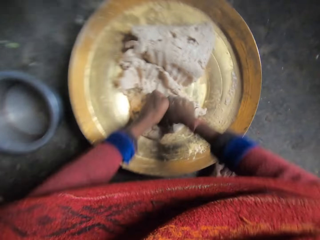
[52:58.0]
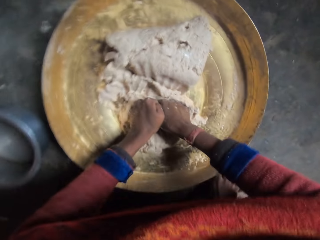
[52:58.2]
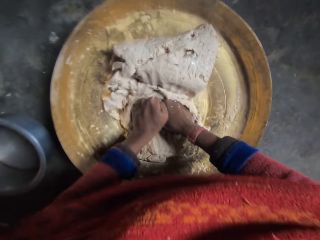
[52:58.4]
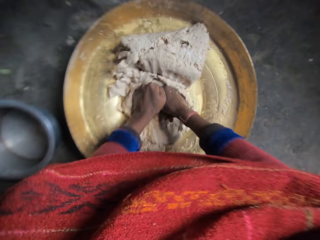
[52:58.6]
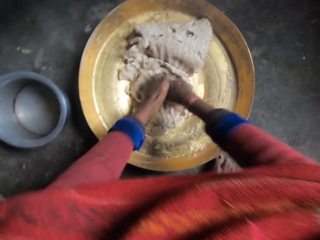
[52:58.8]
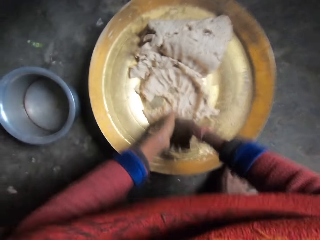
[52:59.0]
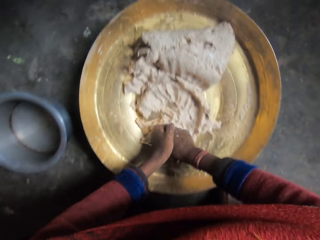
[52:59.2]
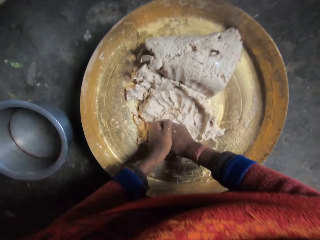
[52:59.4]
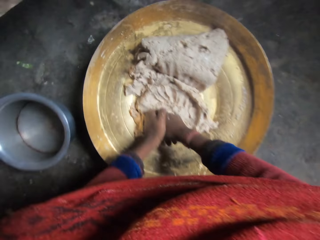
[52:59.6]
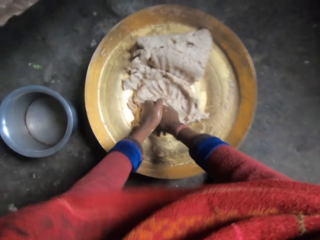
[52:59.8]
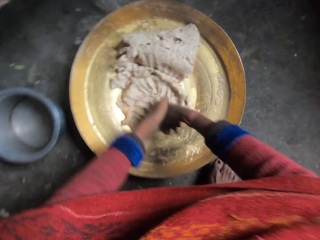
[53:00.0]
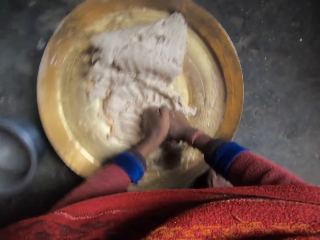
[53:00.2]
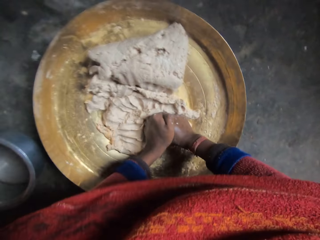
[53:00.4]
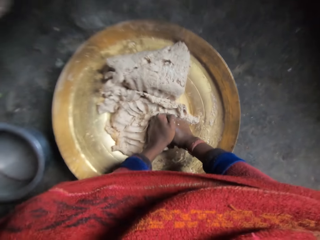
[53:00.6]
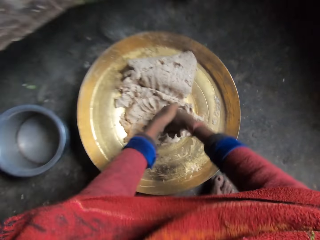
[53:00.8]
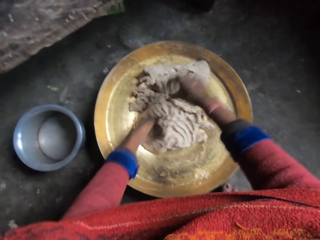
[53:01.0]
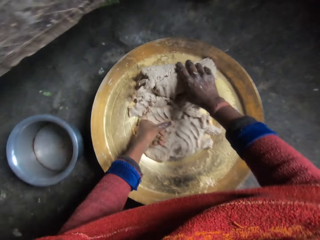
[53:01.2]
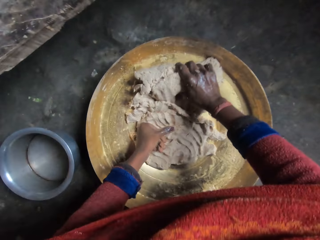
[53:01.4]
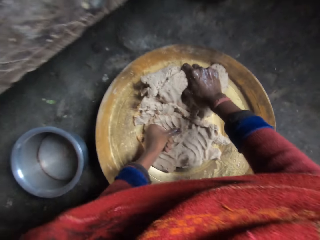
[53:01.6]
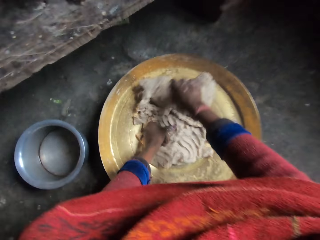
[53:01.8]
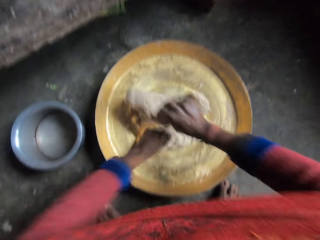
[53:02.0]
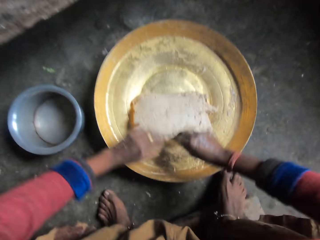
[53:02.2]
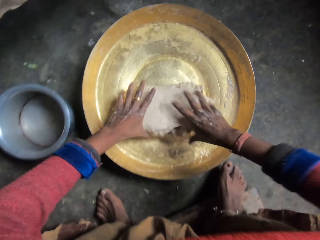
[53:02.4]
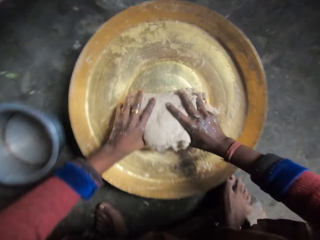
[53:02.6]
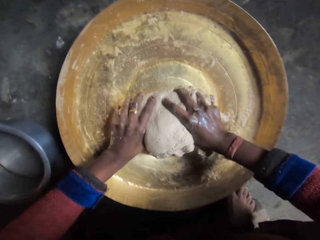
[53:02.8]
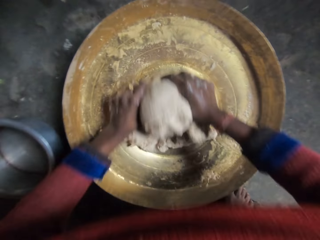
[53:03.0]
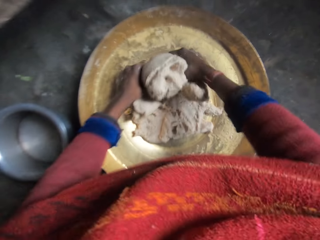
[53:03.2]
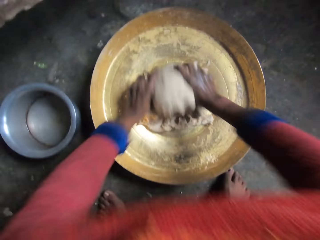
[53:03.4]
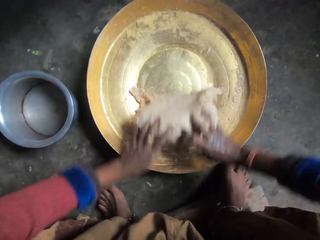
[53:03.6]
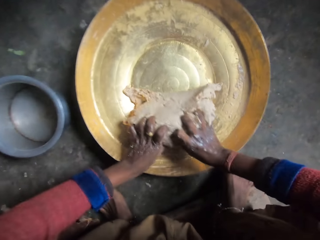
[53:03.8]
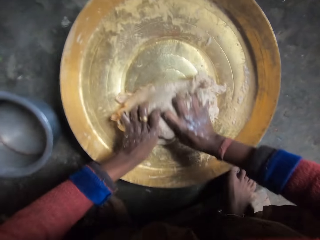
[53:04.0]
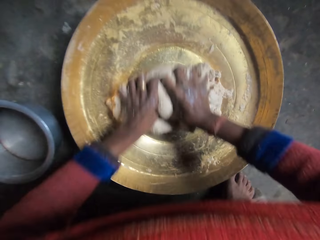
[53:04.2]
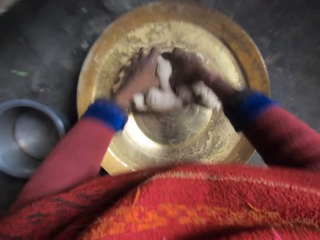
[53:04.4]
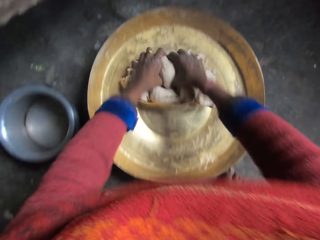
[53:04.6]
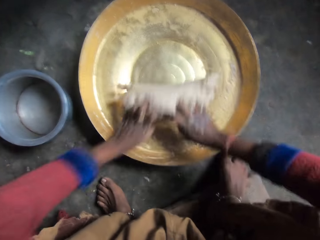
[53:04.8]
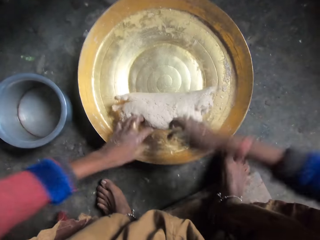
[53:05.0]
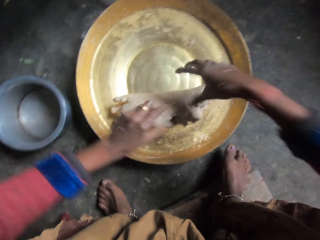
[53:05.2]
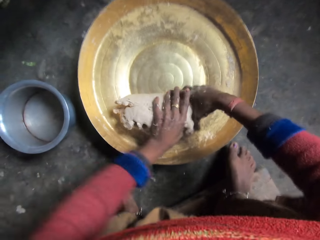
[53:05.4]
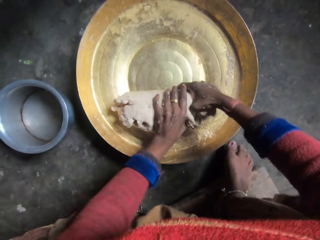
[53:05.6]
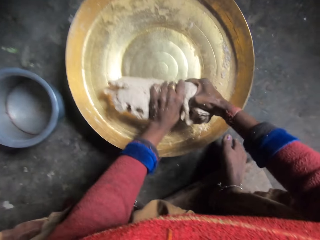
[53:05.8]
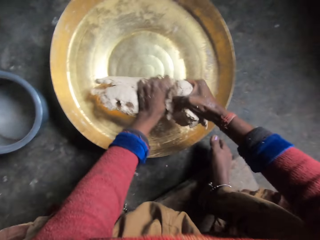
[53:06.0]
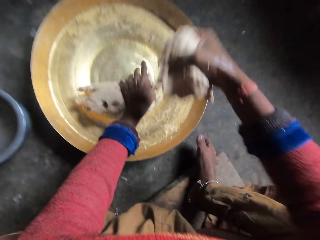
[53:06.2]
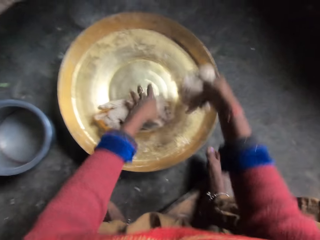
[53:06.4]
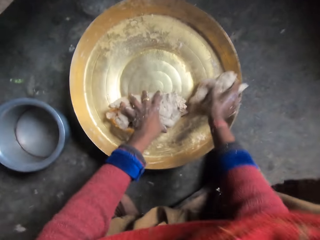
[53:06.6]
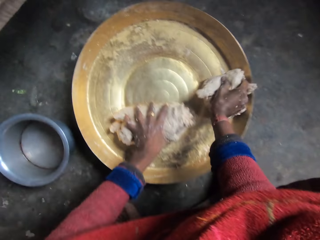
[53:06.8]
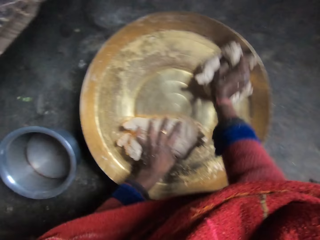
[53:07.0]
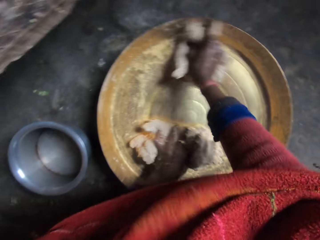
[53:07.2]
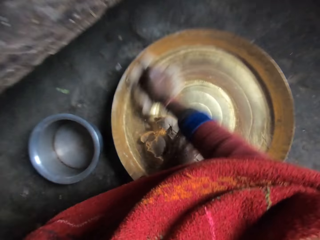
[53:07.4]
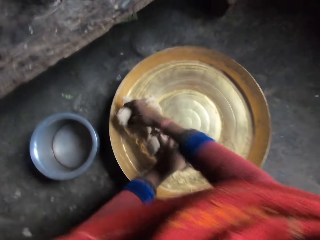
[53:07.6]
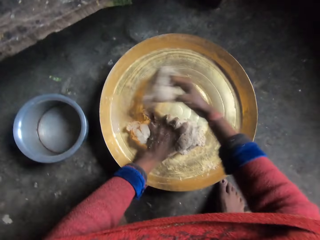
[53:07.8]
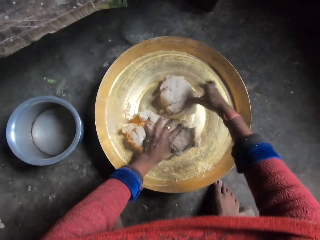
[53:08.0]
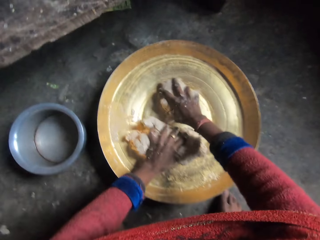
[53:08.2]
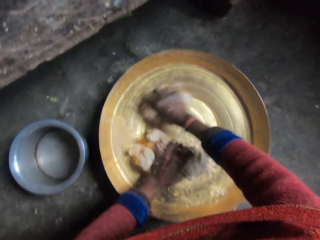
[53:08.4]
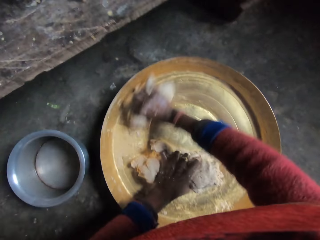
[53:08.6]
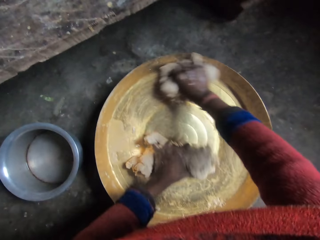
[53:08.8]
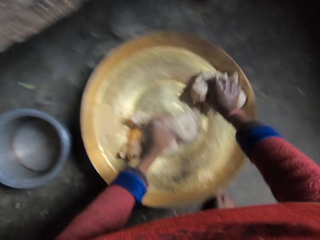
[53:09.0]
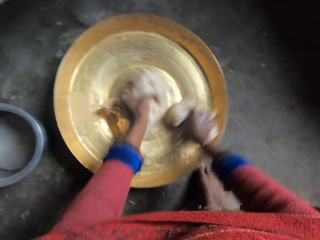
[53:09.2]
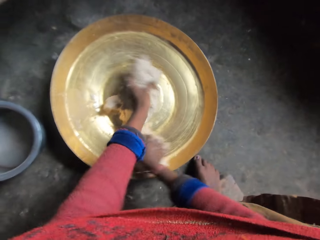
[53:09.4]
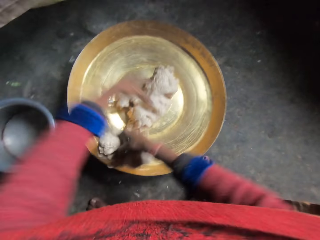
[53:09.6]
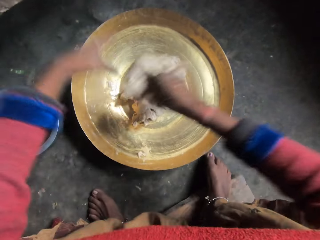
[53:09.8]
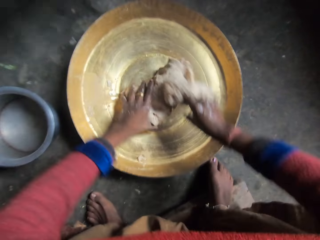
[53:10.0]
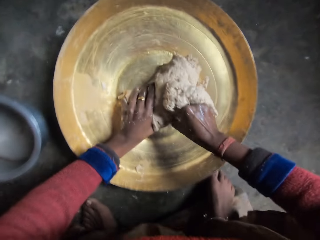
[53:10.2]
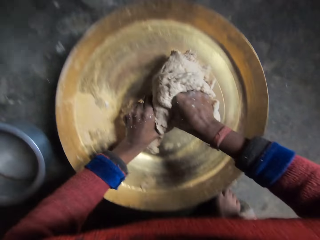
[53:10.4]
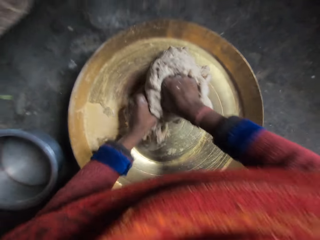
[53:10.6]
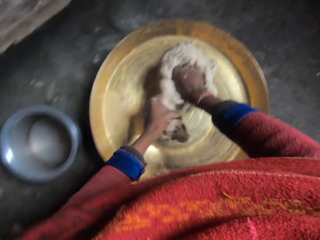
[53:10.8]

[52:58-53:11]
The camera wearer sniffs briefly. They hold the dough. They flip the dough. They roll the dough in the basin. They cut a piece of the dough. They rub the piece of dough against the basin. They sniff briefly.

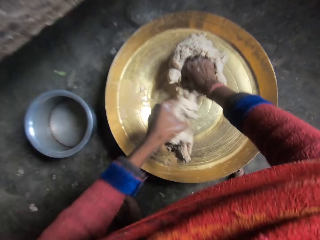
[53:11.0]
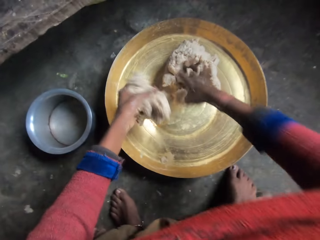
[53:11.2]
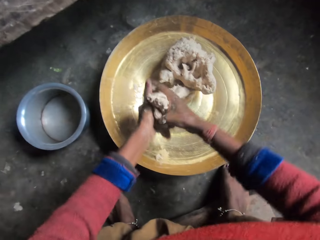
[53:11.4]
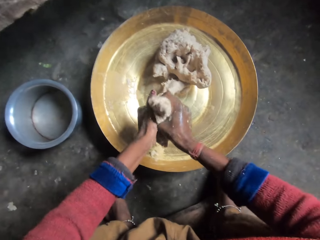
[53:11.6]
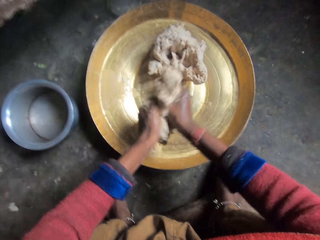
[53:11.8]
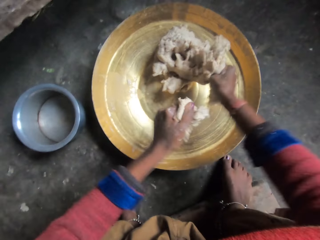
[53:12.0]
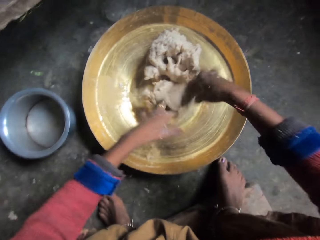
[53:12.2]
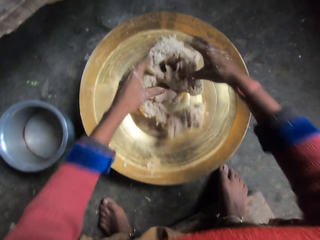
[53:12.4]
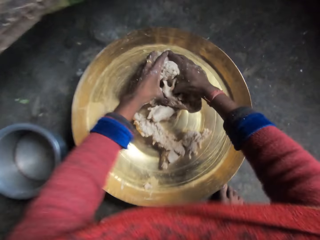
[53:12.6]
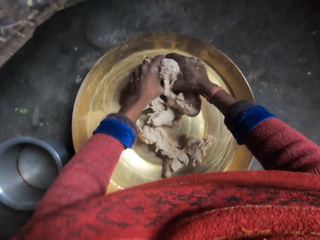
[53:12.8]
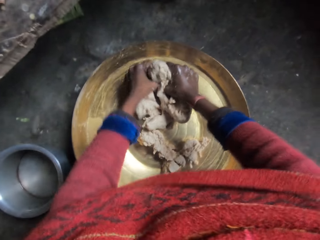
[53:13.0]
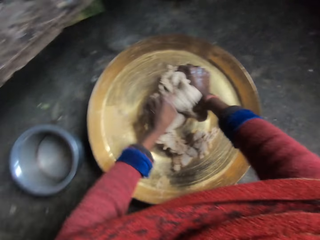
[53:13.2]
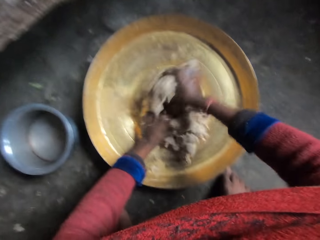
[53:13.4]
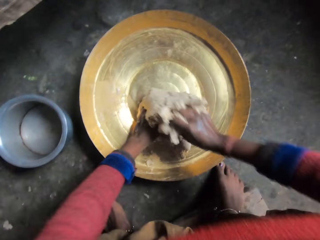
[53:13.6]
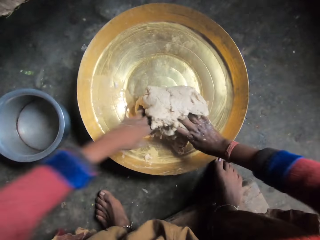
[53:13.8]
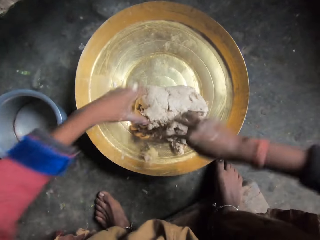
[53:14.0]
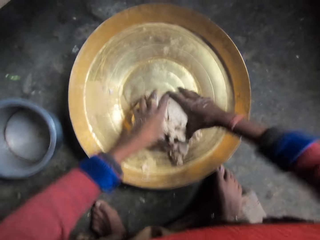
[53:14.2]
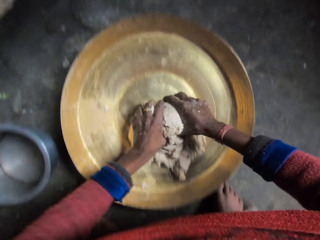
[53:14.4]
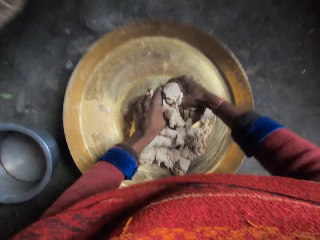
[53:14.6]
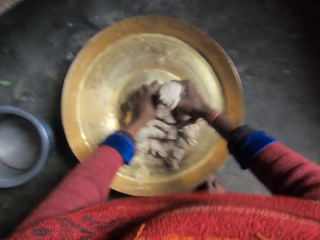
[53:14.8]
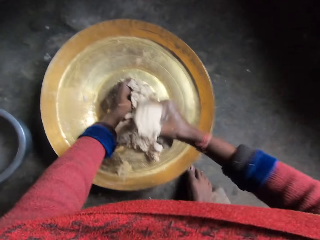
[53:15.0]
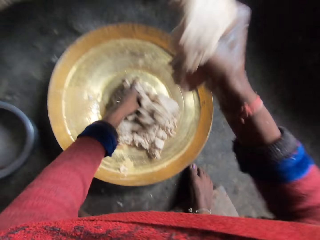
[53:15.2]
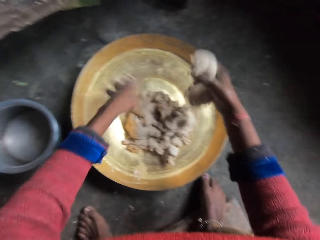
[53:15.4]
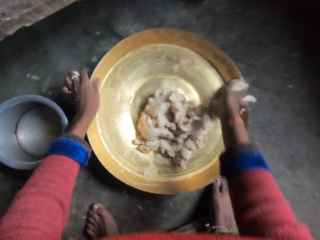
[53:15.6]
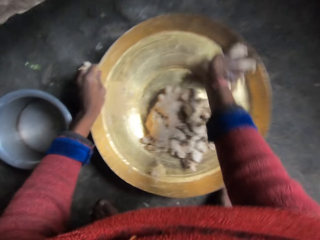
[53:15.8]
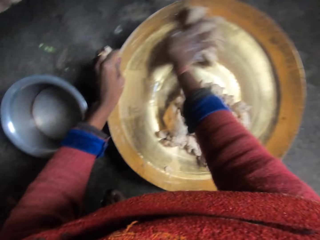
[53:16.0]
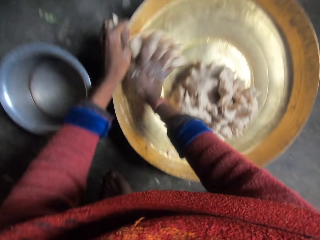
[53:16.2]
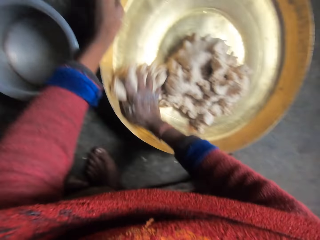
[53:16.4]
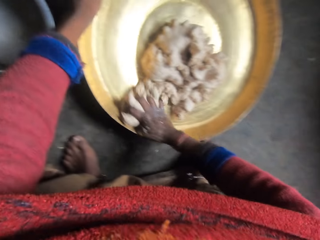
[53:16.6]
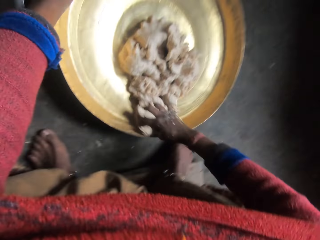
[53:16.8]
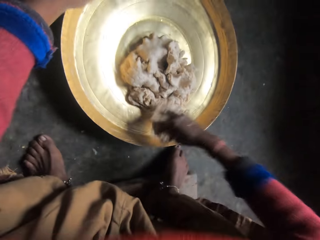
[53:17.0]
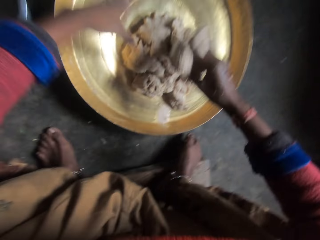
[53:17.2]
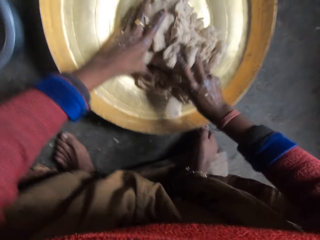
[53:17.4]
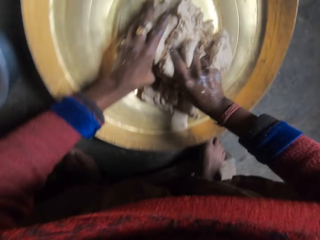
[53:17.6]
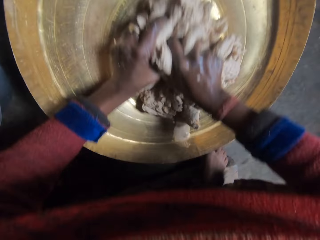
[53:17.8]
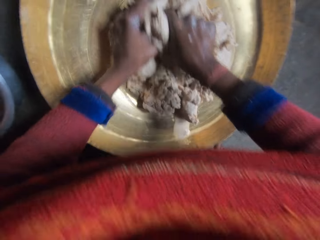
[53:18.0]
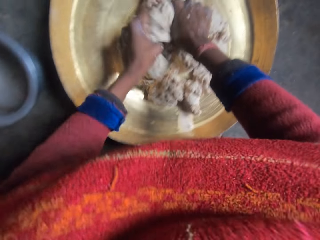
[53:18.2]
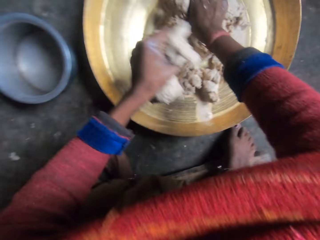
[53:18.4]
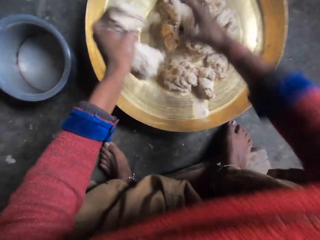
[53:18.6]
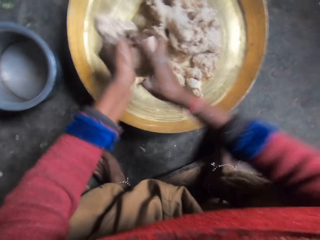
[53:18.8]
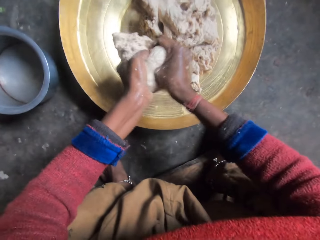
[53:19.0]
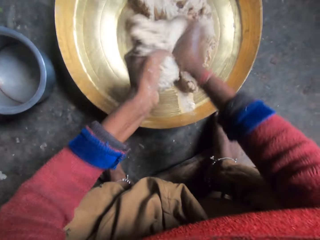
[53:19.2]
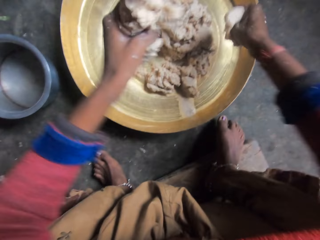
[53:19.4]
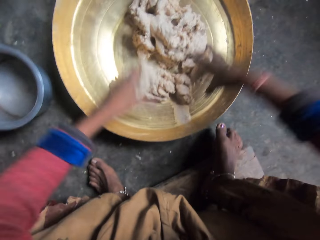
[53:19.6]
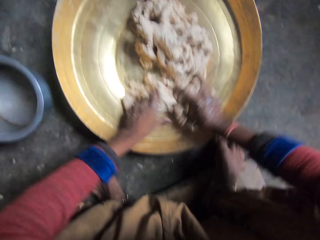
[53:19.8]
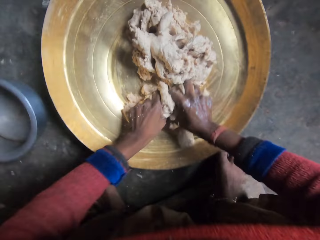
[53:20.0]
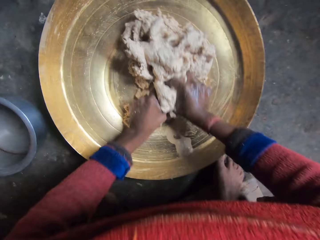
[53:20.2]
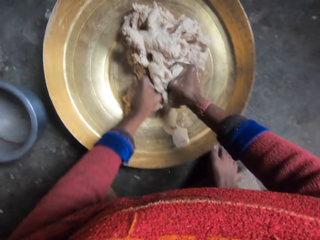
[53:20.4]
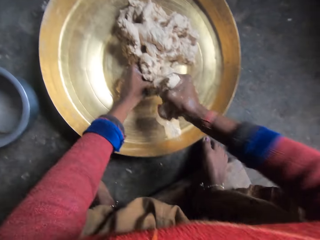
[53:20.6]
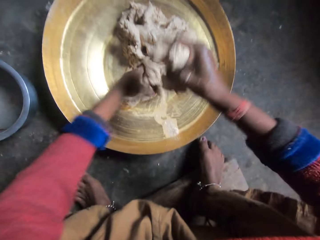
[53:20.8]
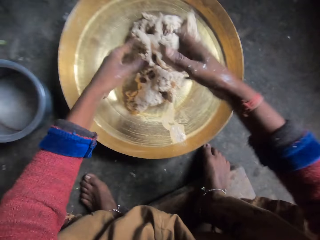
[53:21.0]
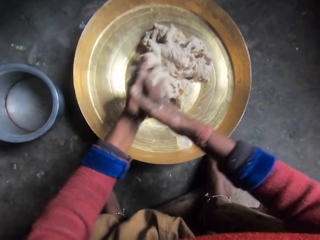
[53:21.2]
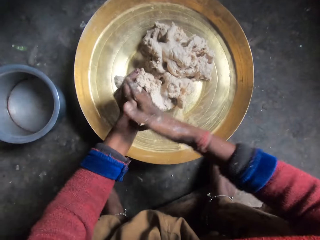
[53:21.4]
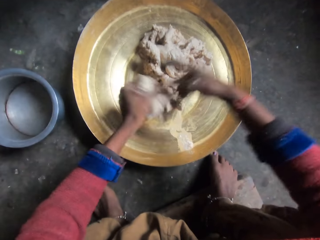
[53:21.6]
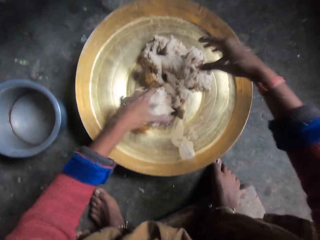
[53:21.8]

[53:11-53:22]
The camera wearer cuts a piece of the dough. They cut the dough into two pieces. They drop the dough in the basin. They hold the dough. They cut a piece of the dough. They hold the basin. They rub the piece of dough against the basin. They hold the dough. They cut a piece of the dough. They cut the dough into two pieces. They sniff briefly. They hold the dough. They cut a piece of the dough.
